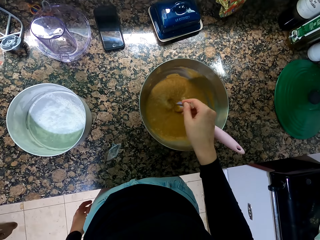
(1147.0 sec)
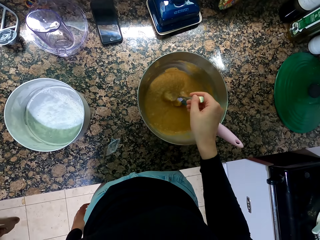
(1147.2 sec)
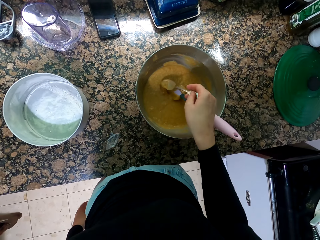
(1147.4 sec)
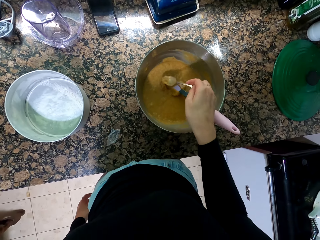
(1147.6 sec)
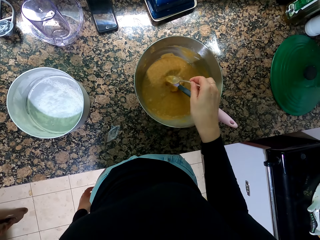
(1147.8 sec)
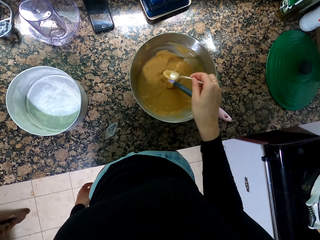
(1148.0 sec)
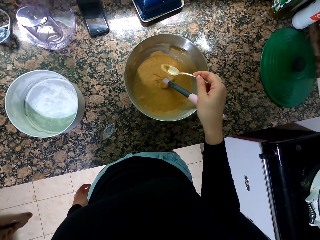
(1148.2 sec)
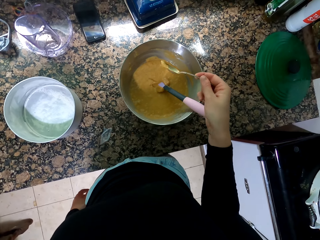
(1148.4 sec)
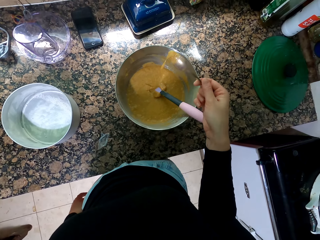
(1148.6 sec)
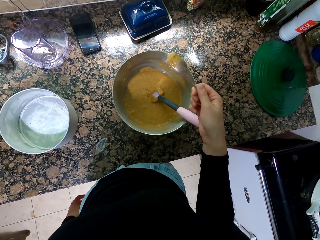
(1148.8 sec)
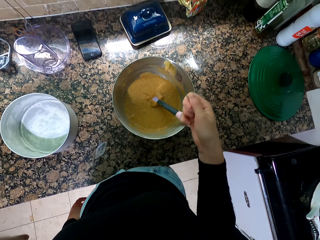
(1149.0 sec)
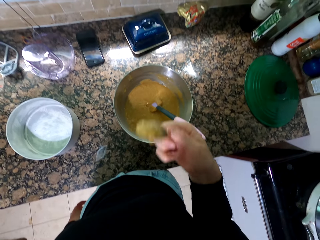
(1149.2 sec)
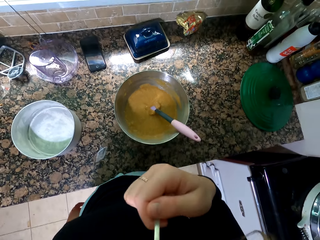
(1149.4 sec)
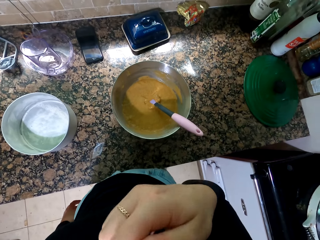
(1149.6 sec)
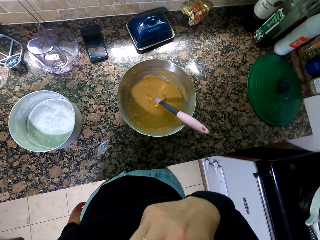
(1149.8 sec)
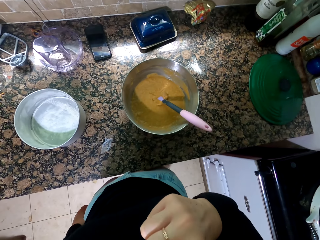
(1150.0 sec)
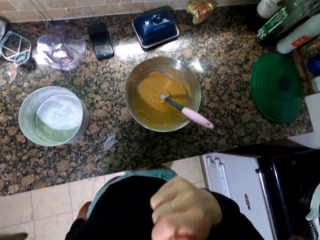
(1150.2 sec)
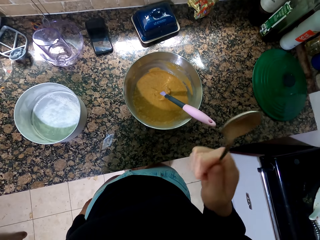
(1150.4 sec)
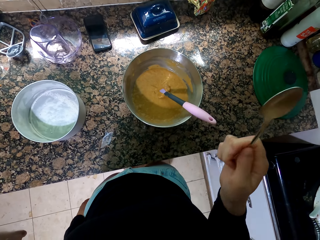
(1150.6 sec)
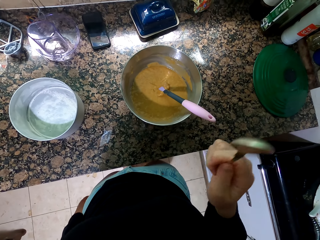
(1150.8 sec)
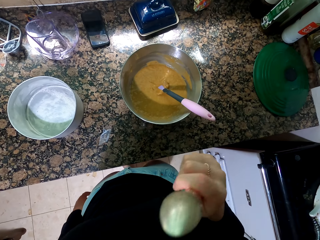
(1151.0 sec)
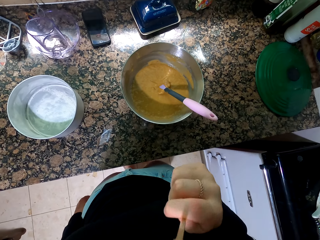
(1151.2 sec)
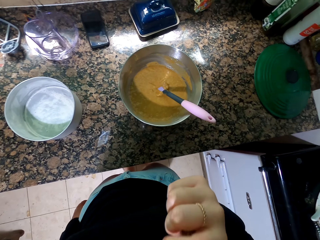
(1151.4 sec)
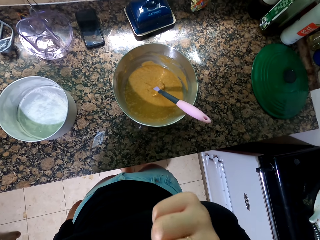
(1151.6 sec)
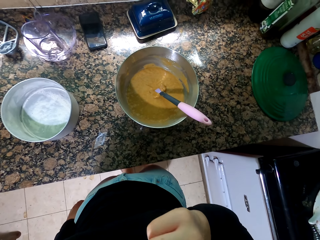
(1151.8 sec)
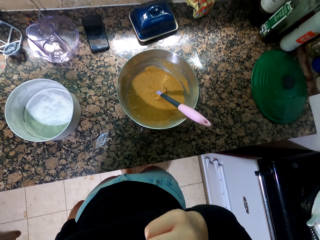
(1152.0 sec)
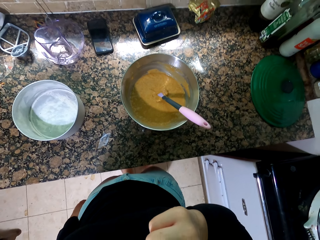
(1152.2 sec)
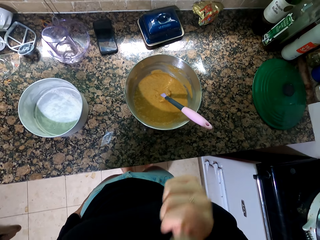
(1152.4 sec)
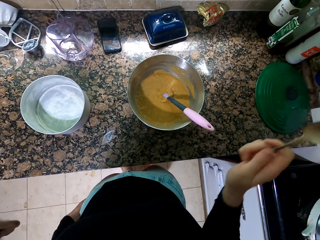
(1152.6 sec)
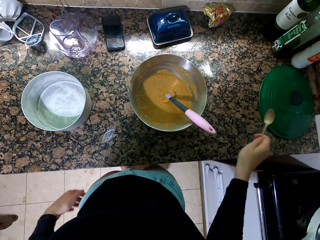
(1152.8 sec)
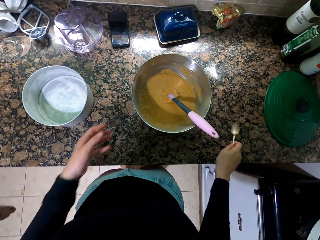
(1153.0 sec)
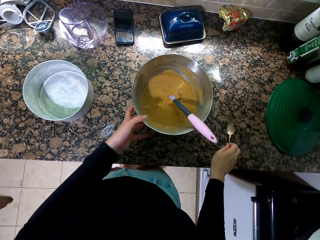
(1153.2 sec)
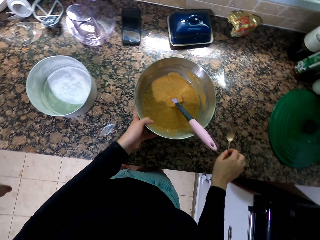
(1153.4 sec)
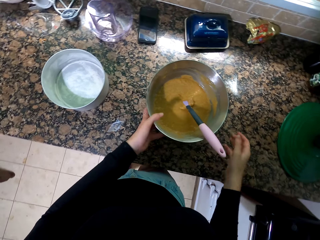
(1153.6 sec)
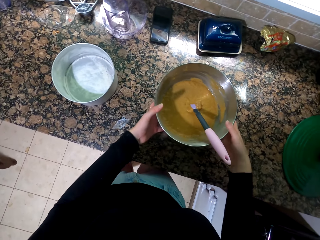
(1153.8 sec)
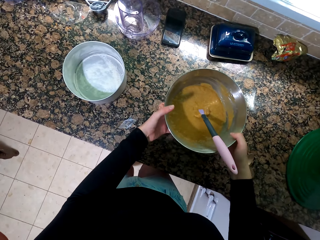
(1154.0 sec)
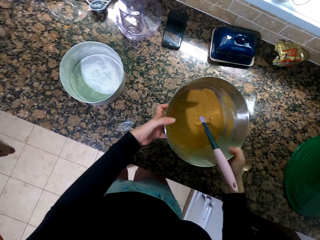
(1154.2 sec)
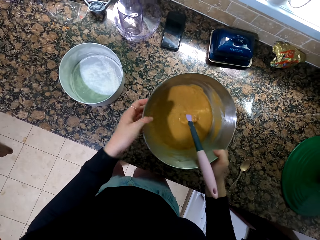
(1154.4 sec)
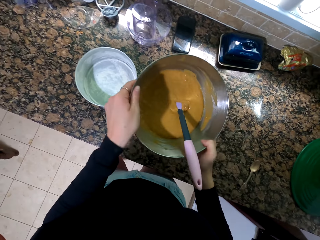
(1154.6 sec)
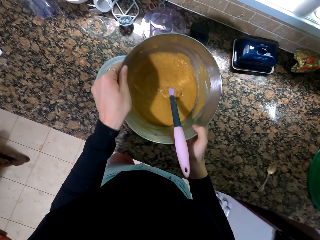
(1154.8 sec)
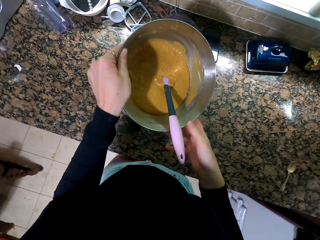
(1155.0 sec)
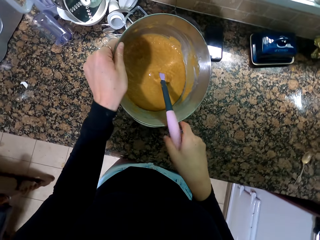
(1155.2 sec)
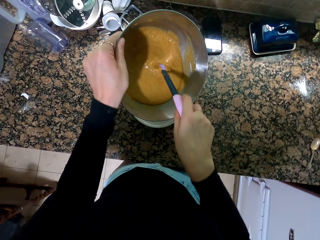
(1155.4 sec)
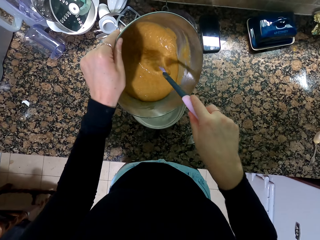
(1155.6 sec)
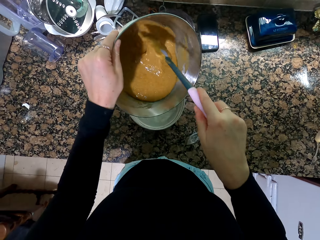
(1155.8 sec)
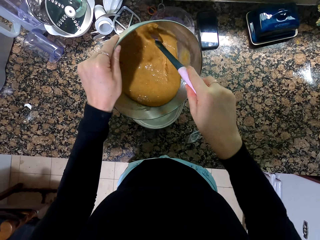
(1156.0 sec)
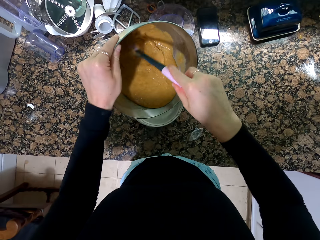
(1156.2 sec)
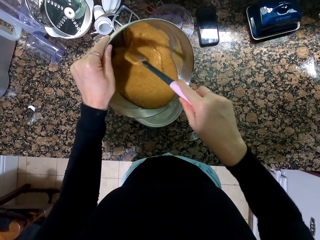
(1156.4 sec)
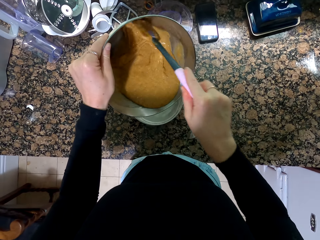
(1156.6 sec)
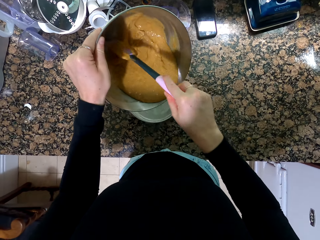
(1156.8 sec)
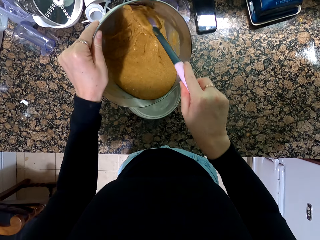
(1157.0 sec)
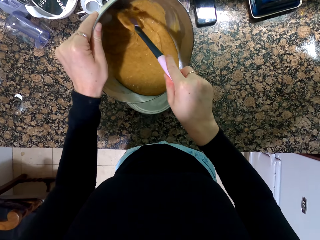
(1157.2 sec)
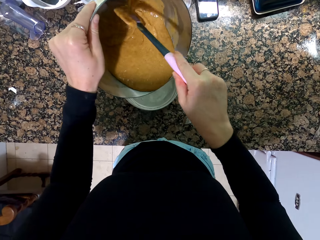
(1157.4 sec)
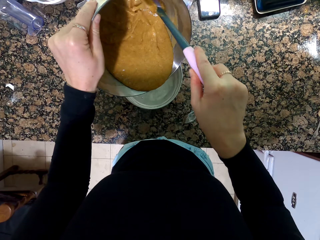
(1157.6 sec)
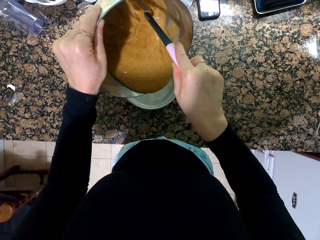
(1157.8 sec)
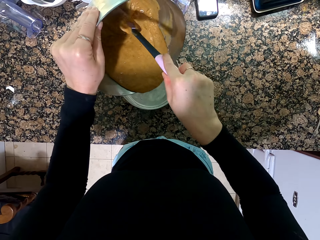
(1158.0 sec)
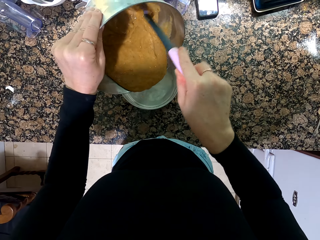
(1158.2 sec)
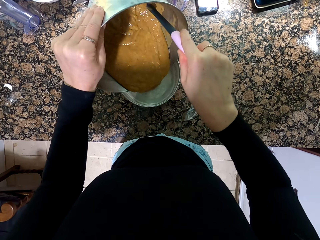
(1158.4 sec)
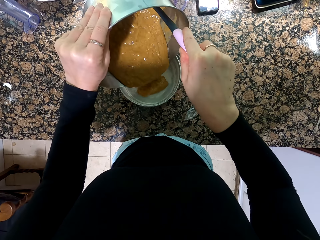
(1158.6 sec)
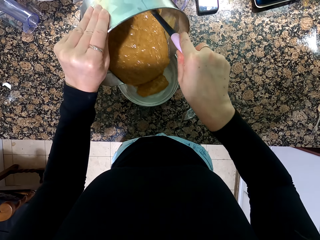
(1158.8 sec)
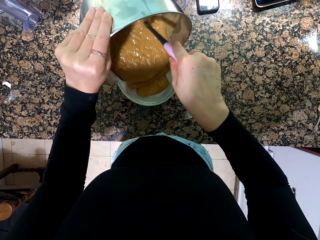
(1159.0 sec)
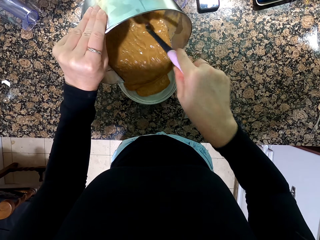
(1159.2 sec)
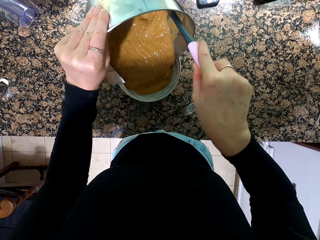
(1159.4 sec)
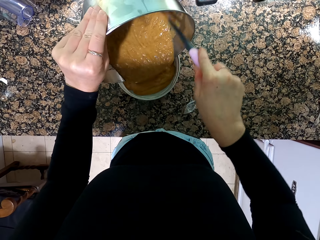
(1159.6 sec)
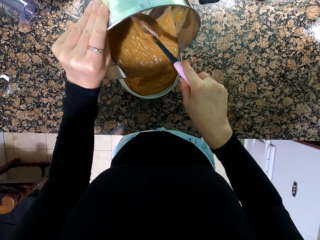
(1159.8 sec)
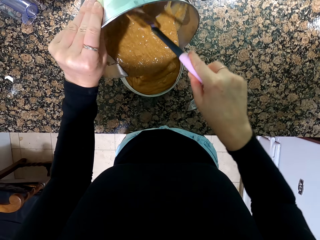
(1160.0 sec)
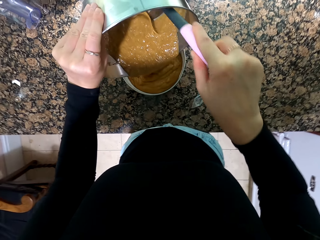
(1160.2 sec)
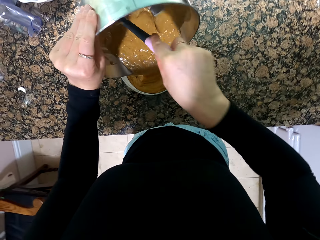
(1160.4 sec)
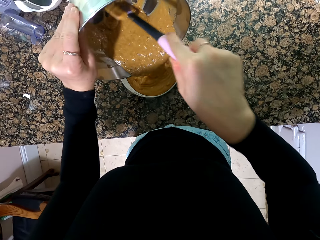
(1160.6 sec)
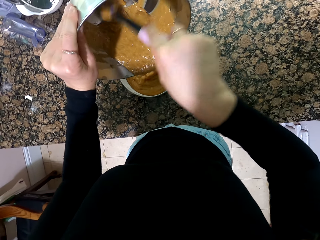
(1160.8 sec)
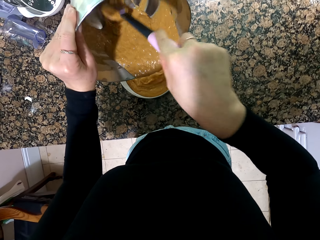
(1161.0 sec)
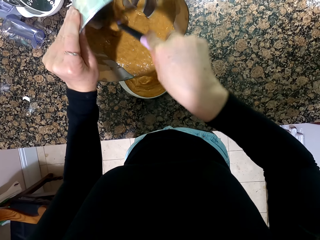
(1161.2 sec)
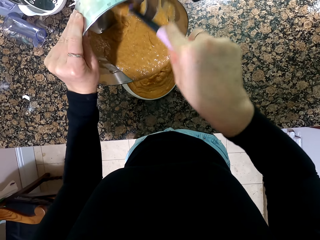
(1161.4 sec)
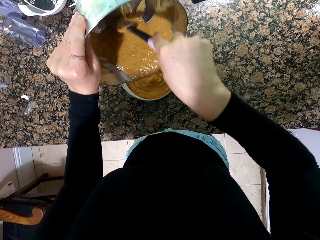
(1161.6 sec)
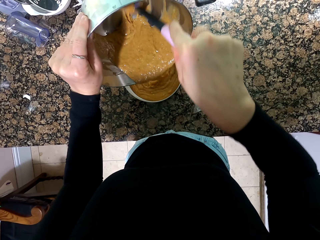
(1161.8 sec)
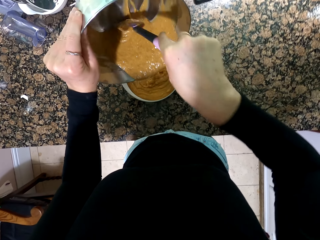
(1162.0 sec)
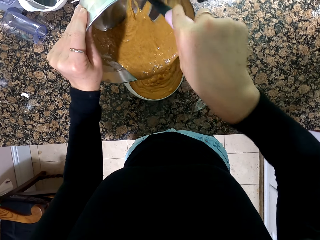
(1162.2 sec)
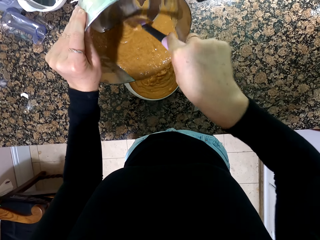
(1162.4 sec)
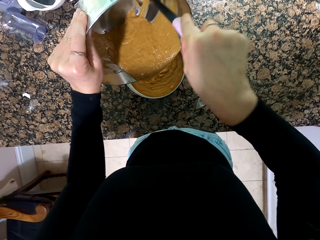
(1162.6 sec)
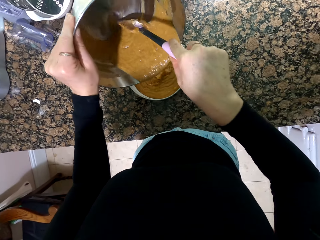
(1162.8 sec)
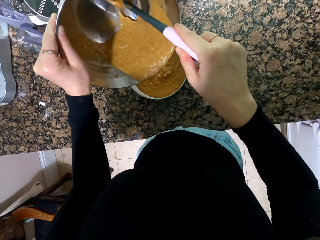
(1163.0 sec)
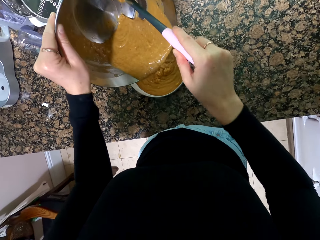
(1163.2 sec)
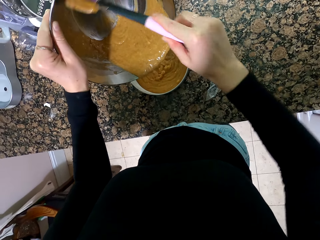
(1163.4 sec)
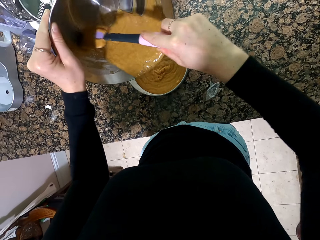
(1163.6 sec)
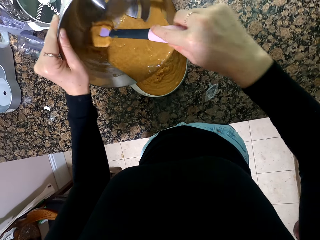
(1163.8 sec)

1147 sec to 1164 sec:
The camera wearer scoops the mixture. They taste the mixture. They put down the spoon. They hold the bowl and lift the bowl. They pour the mixture in the metal container.

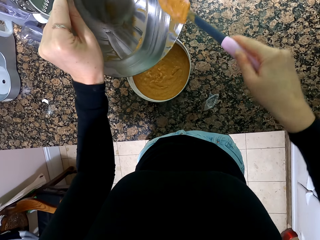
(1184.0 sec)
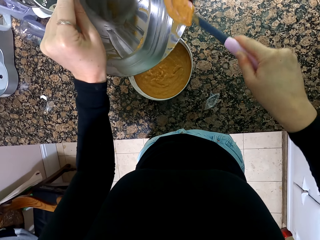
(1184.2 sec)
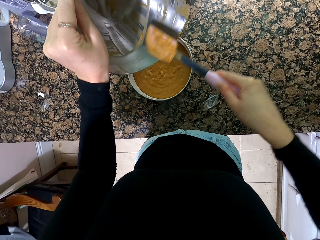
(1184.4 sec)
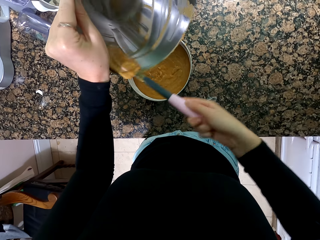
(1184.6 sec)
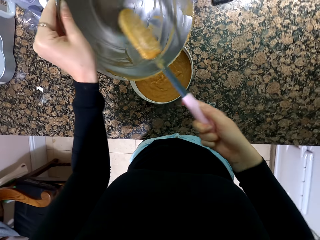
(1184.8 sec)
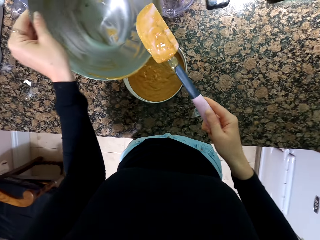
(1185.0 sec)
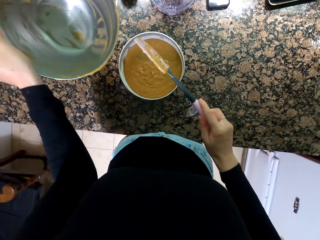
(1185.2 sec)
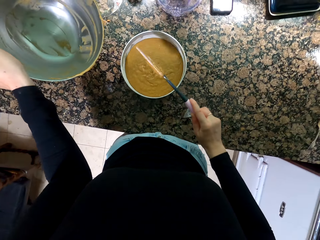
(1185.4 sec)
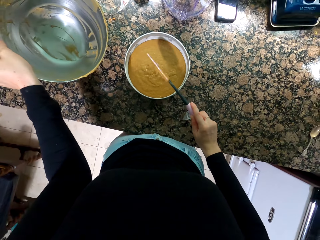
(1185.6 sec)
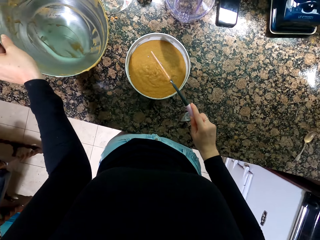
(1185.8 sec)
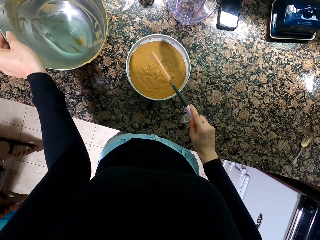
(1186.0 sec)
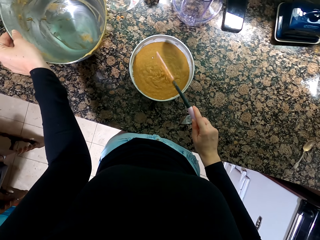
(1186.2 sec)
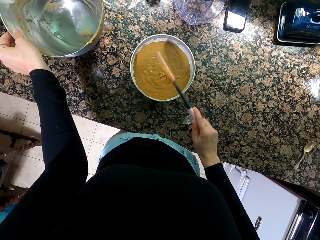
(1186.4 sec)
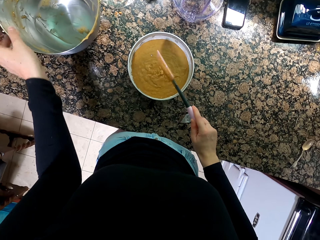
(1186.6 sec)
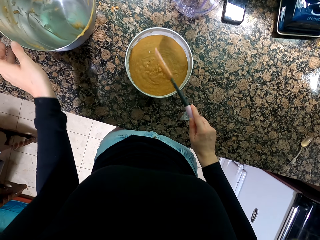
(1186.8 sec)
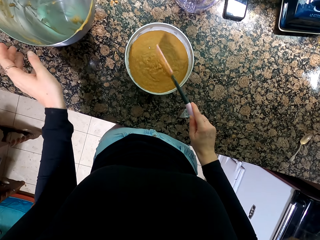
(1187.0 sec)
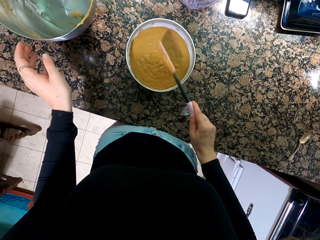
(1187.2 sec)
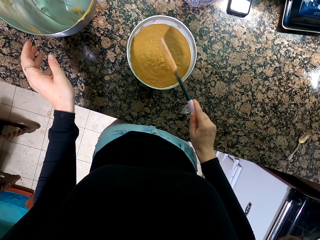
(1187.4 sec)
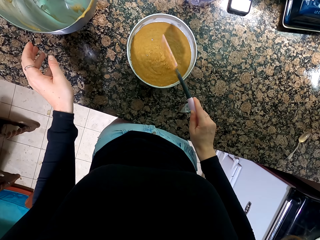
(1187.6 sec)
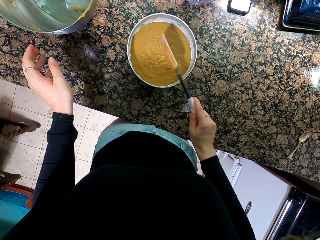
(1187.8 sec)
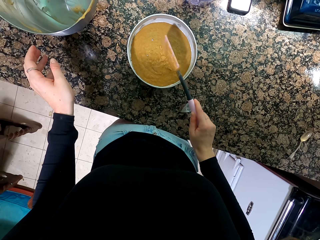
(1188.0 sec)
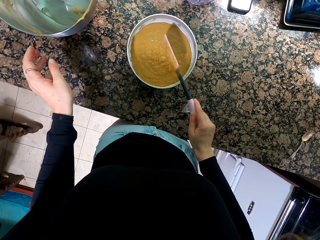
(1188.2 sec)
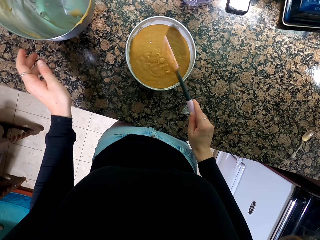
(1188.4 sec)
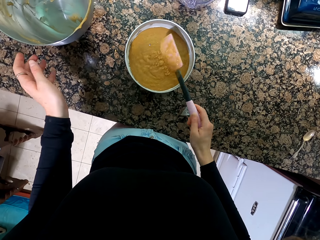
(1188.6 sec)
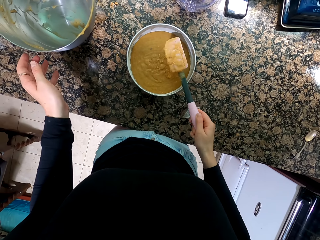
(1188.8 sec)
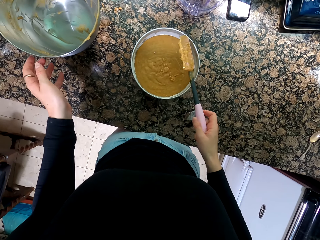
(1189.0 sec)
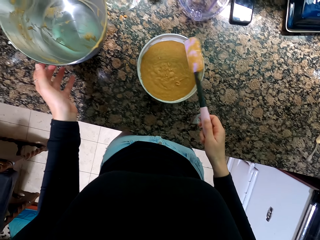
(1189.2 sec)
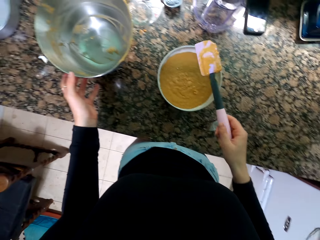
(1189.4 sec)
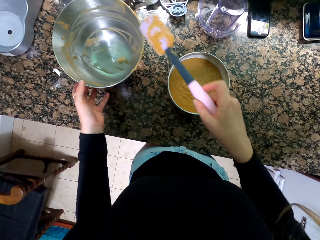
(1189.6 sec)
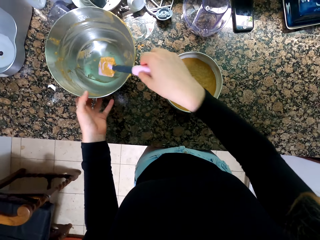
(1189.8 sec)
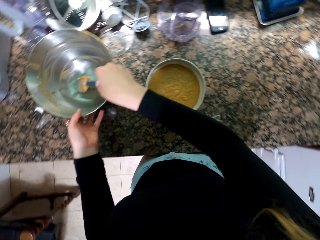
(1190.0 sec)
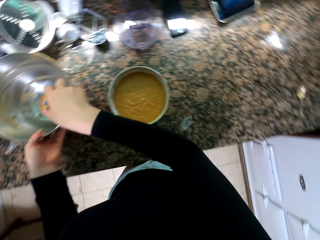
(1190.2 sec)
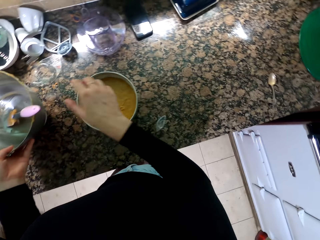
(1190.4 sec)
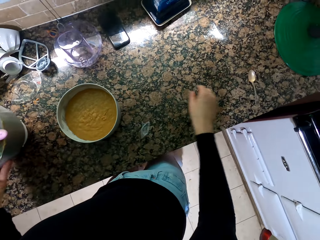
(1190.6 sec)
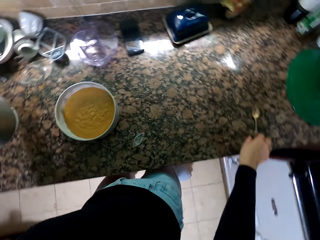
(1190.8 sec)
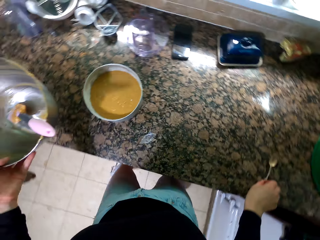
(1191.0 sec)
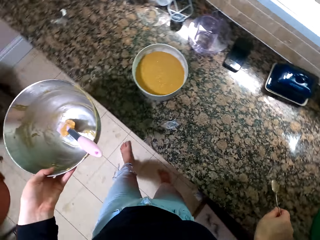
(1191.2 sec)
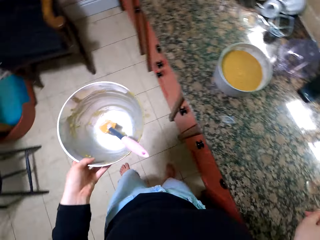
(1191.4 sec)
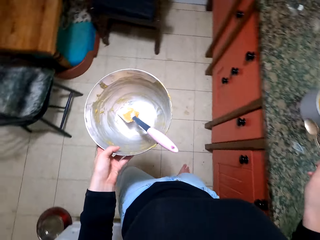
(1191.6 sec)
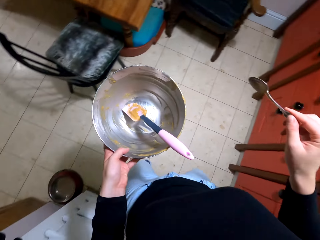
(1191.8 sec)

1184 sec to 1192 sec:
The camera wearer puts down the container. They hit the spoon against the edge of the container. They put the spoon in the bowl. They pick up the spoon.
